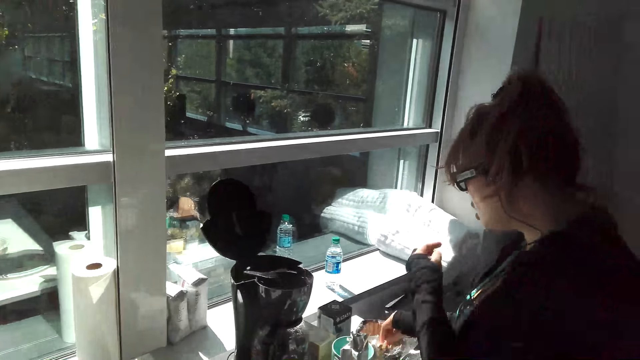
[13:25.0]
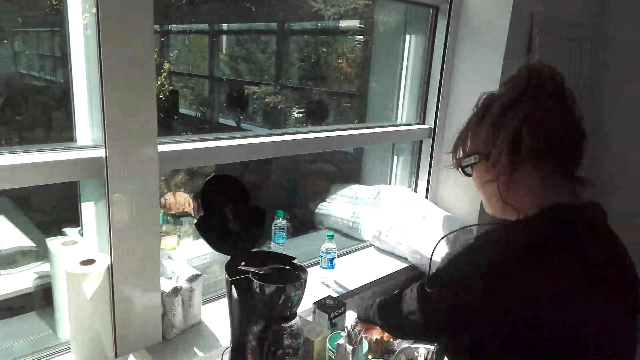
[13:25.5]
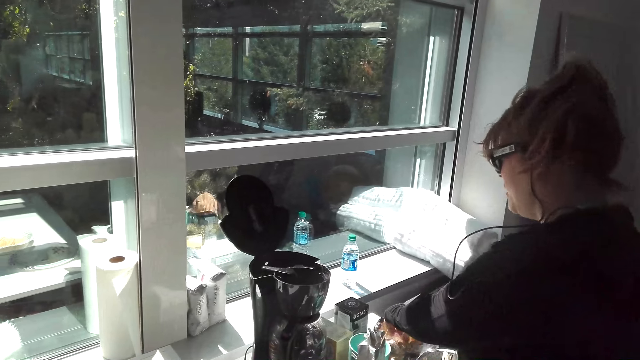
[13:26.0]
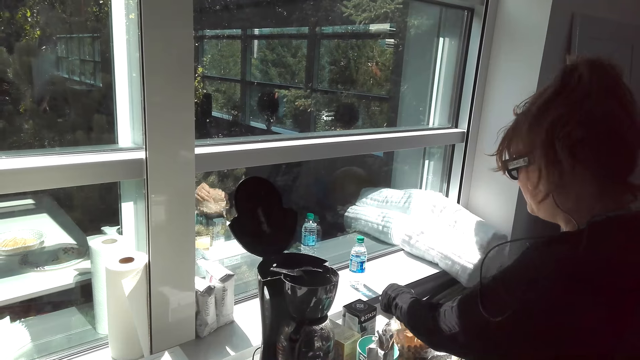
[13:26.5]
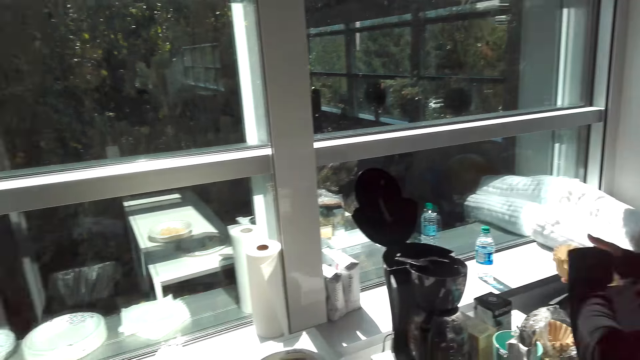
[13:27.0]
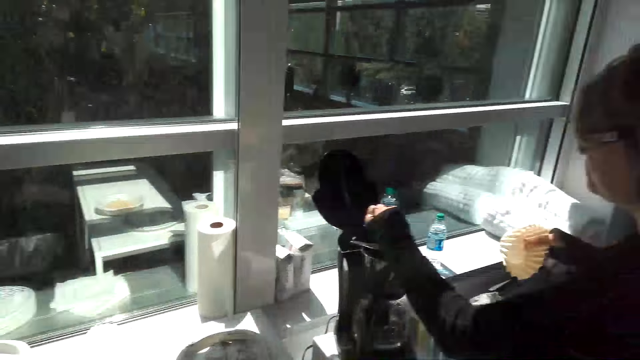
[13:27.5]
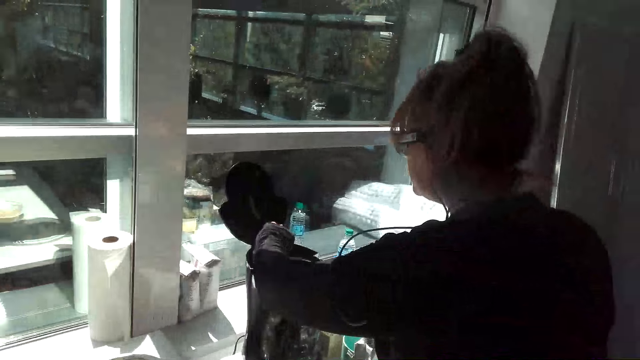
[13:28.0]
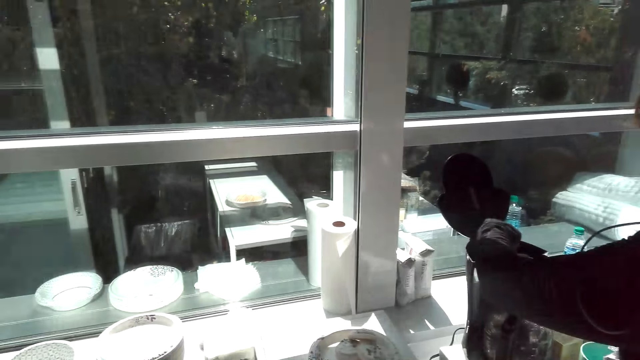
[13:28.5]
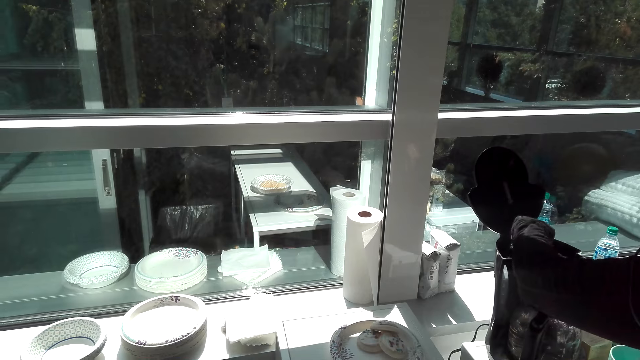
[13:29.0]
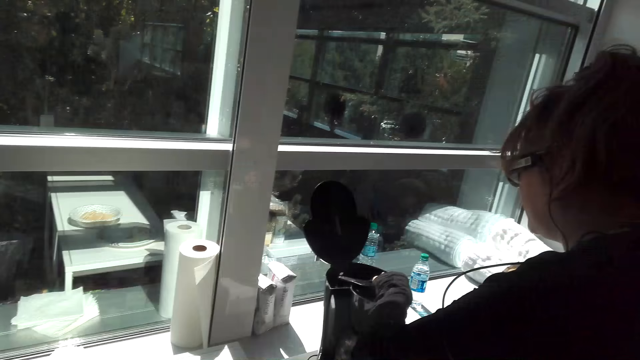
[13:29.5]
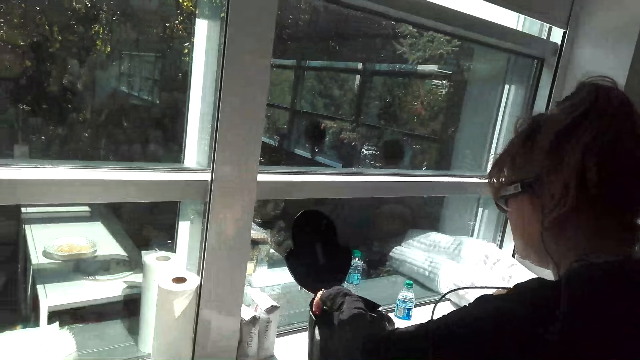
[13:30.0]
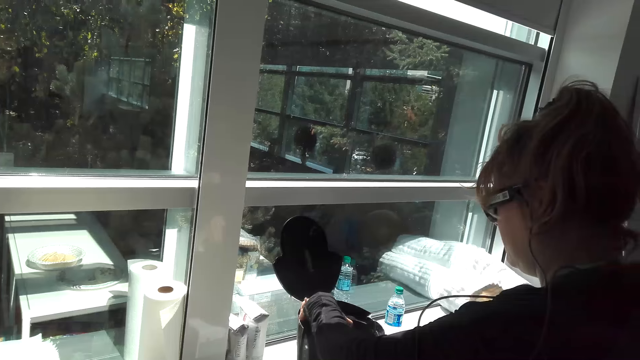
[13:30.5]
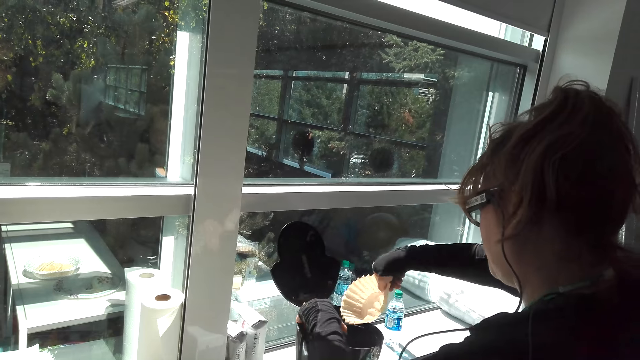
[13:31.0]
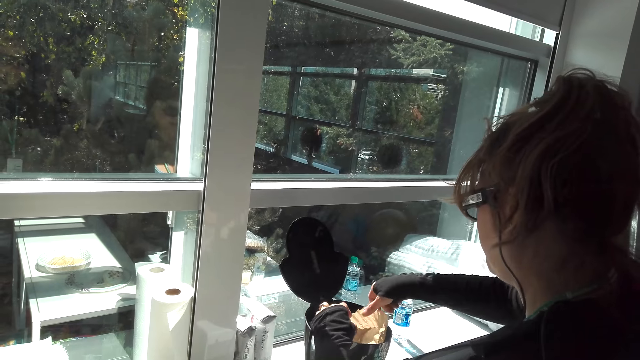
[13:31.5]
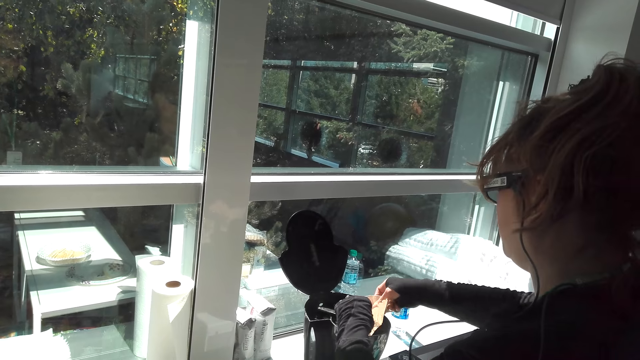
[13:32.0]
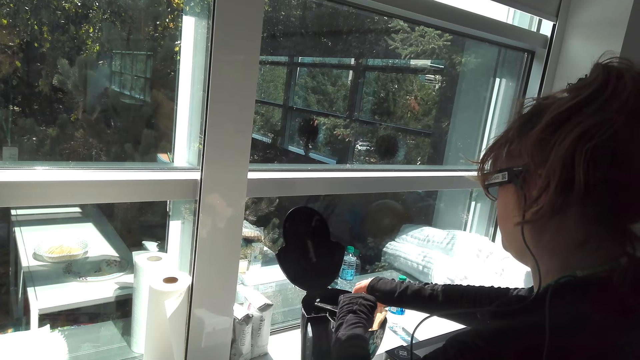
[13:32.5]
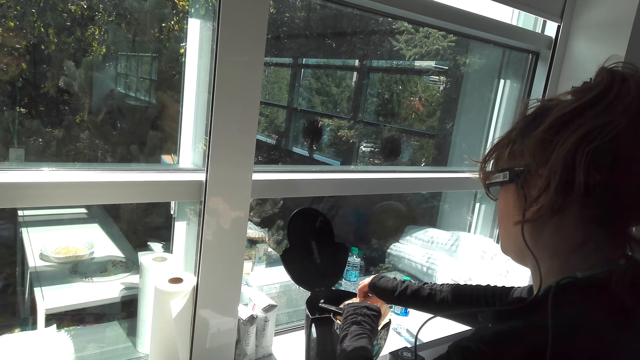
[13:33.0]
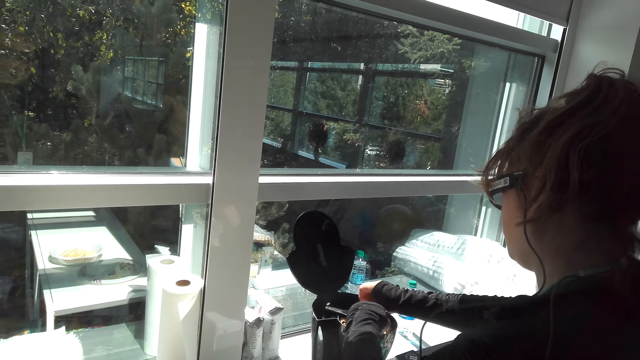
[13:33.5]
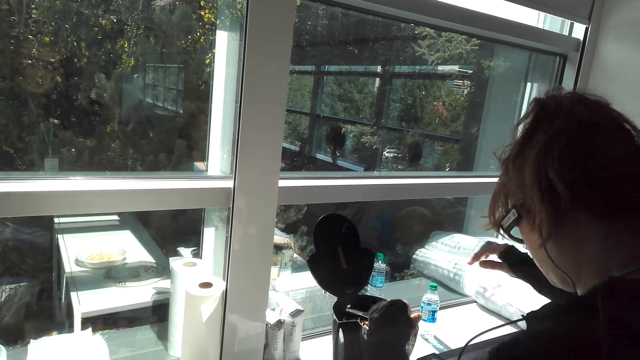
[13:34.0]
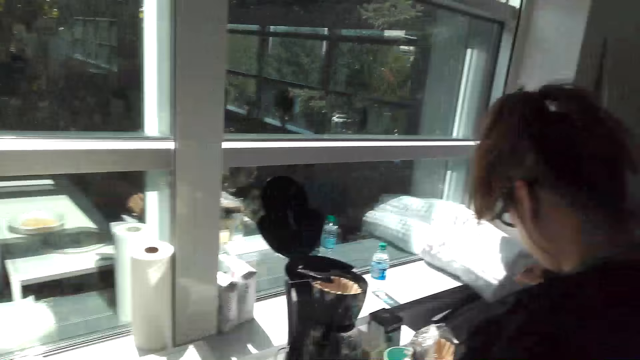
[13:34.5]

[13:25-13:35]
A girl picks up something. The girl holds something. The girl puts the coffee filter in the coffee maker.

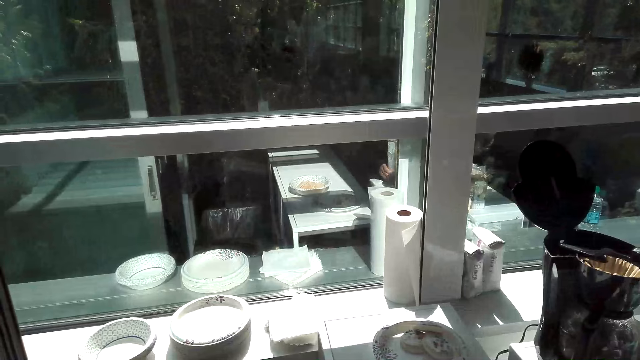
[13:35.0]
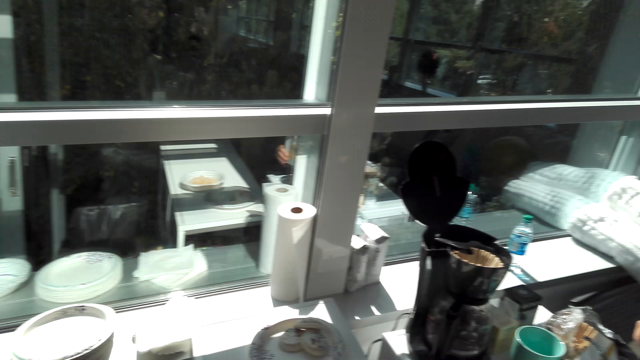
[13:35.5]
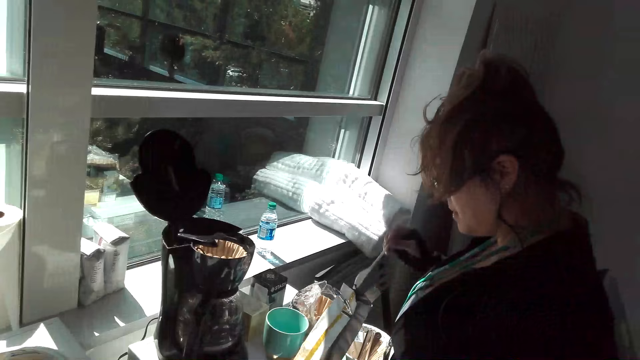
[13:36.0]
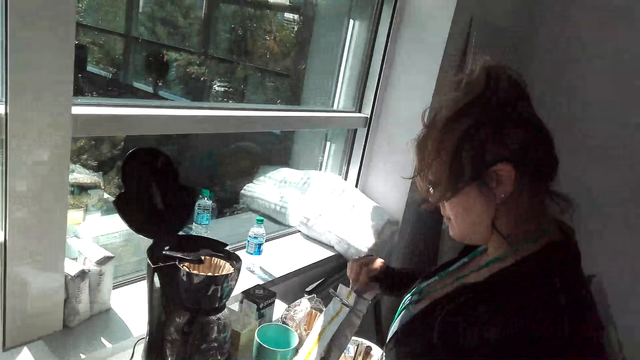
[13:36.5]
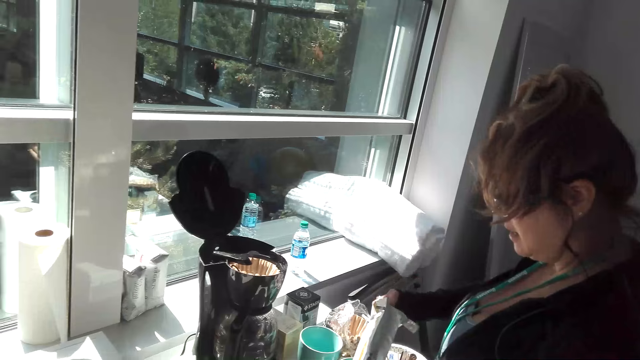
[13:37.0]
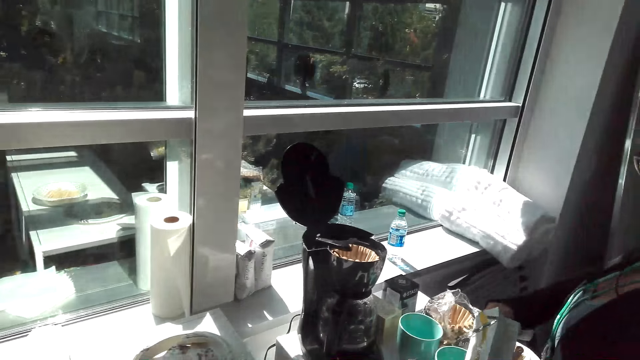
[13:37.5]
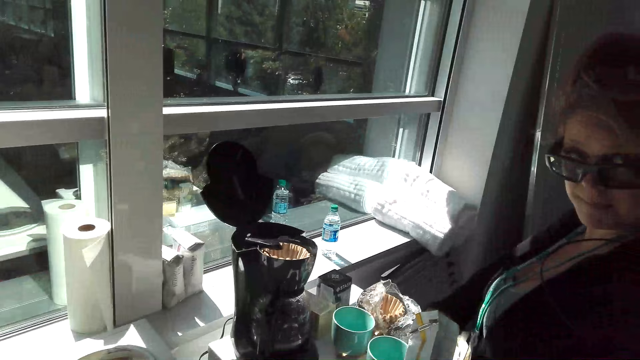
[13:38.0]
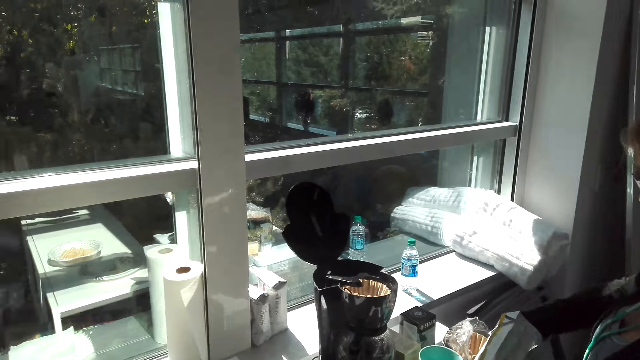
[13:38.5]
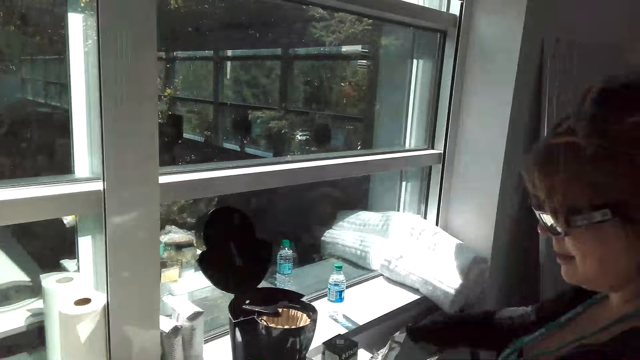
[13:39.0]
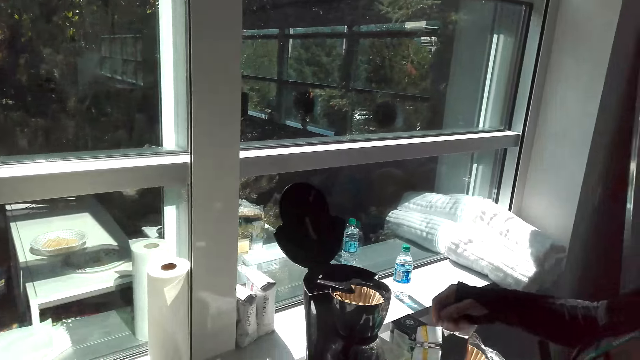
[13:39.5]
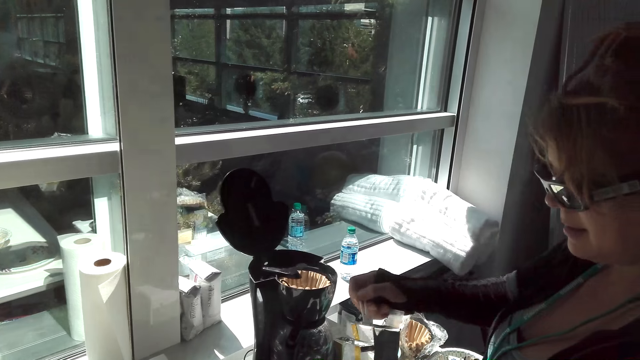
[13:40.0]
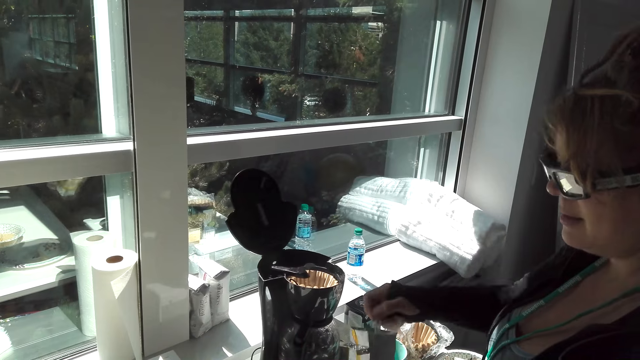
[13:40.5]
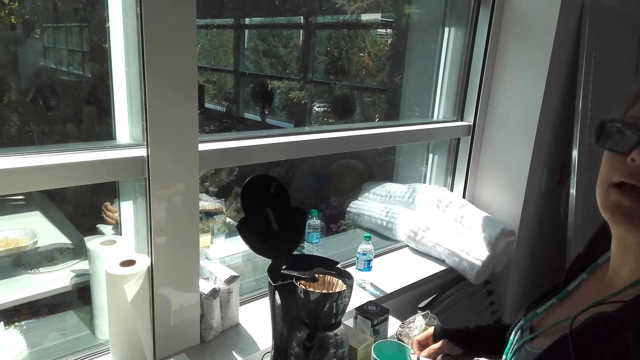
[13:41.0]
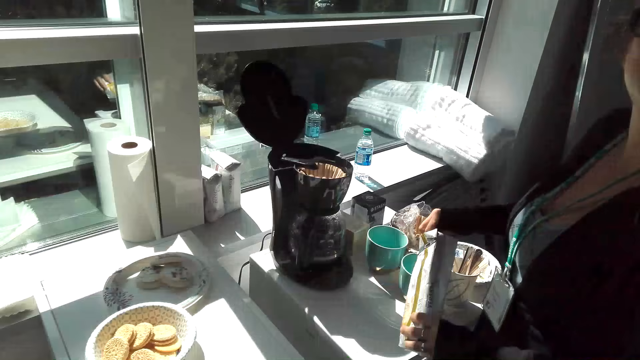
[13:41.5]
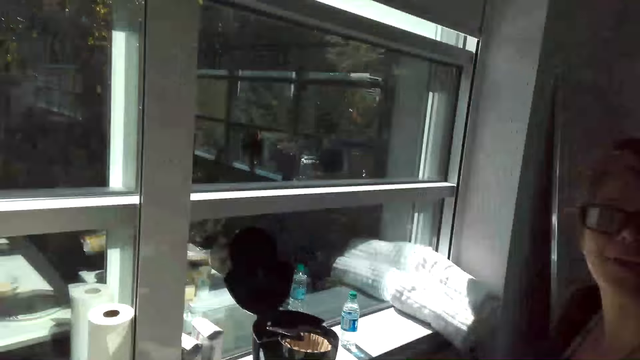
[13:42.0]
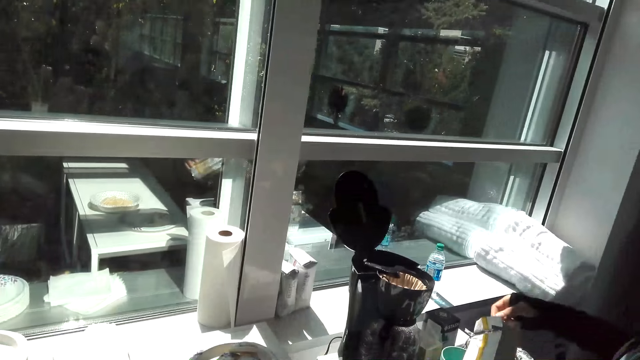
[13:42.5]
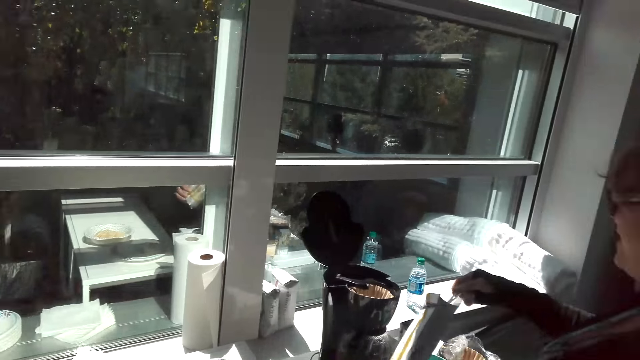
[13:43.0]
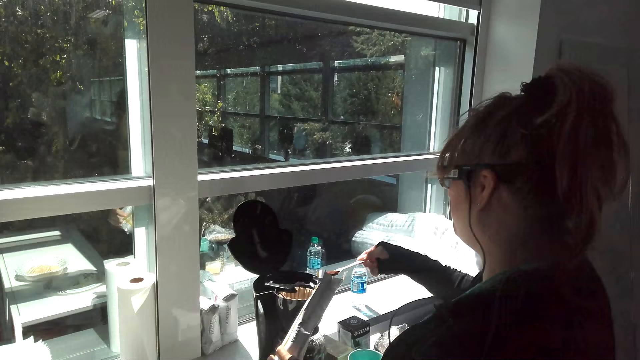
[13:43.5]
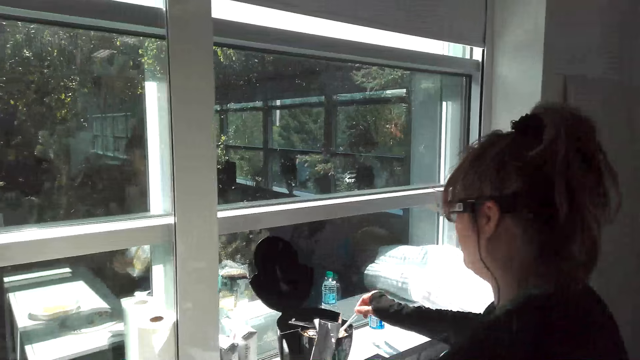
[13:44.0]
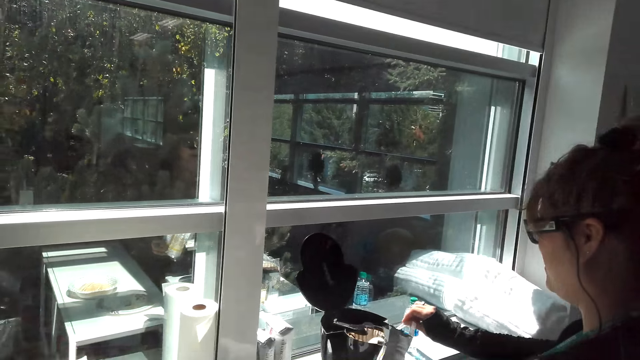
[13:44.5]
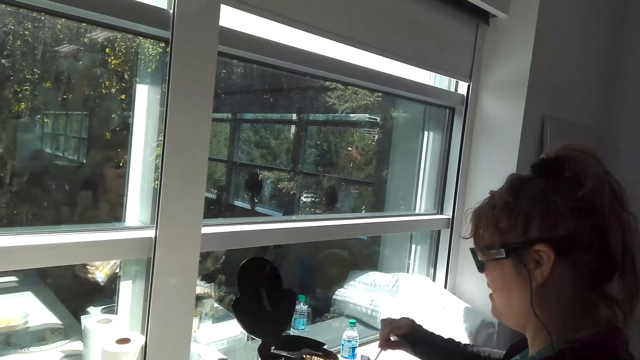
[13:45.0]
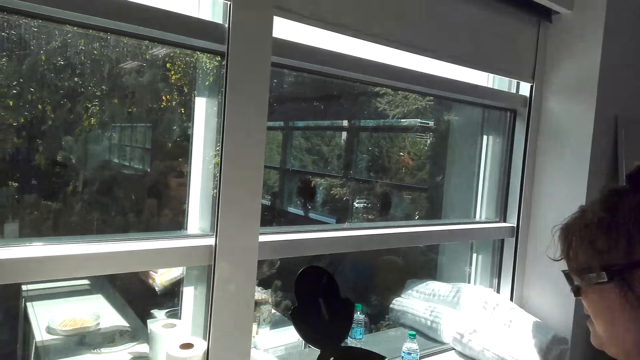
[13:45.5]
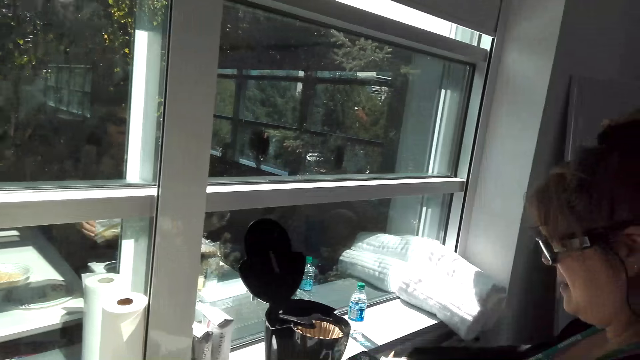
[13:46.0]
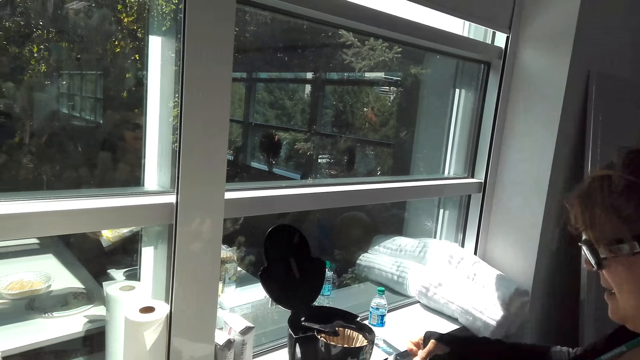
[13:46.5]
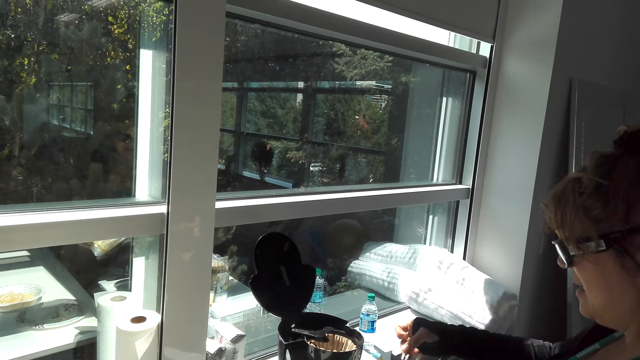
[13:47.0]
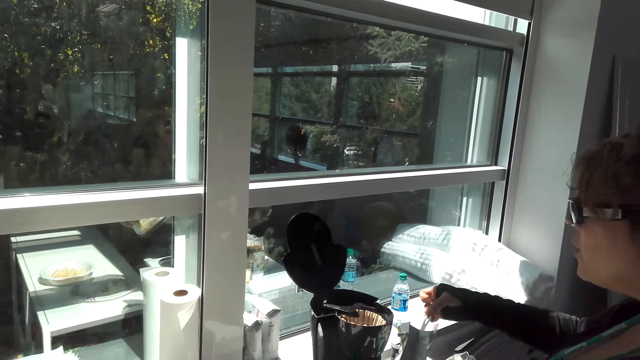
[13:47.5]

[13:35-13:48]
A girl scoops coffee from the packet. The camera wearer talks to the girl. The girl holds something. The girl puts the coffee in the coffee maker. The camera wearer talks to the girl.
